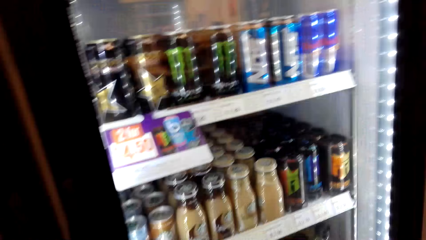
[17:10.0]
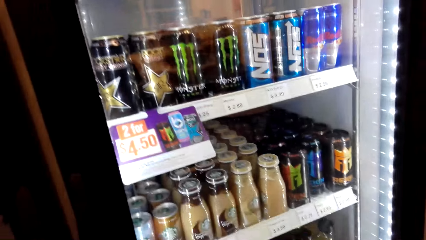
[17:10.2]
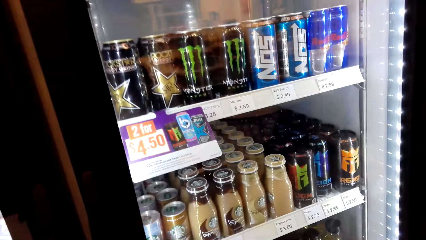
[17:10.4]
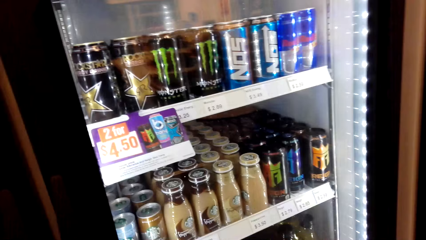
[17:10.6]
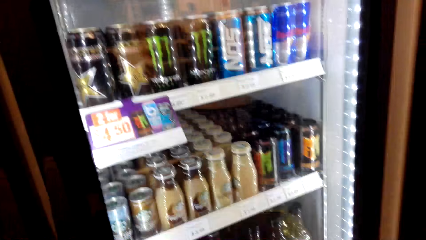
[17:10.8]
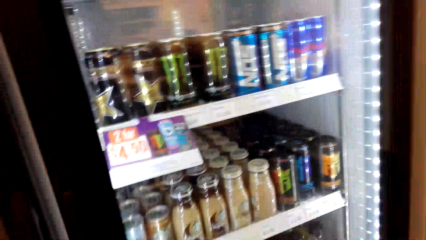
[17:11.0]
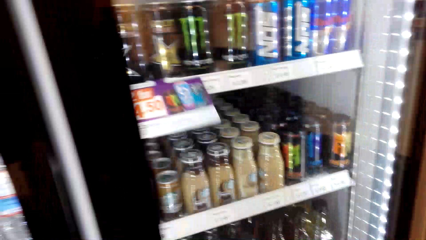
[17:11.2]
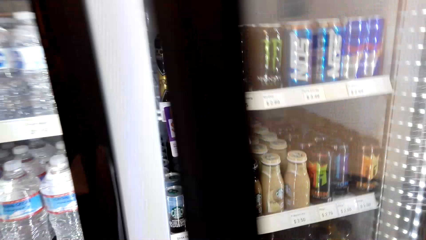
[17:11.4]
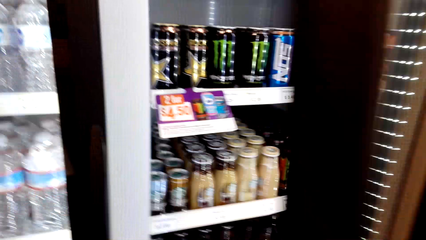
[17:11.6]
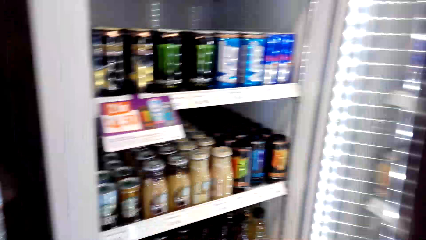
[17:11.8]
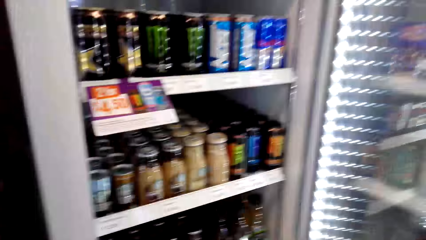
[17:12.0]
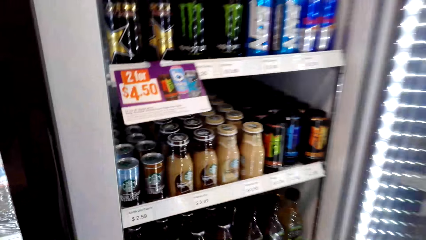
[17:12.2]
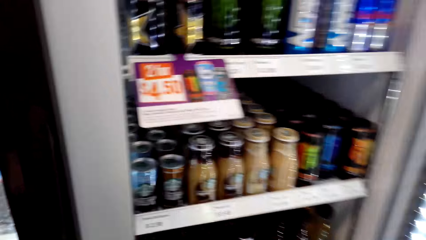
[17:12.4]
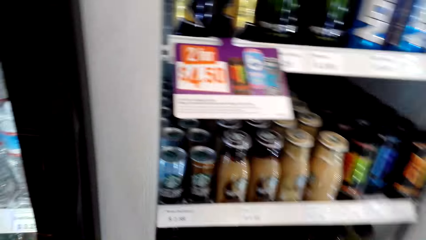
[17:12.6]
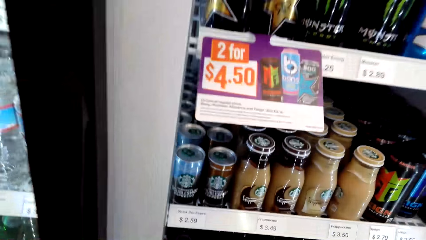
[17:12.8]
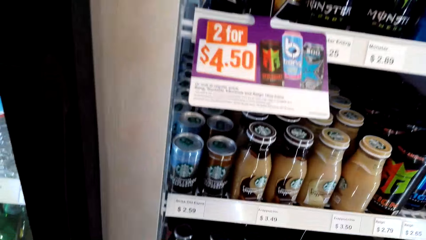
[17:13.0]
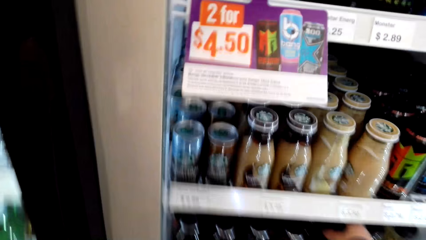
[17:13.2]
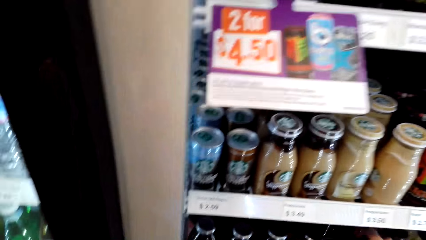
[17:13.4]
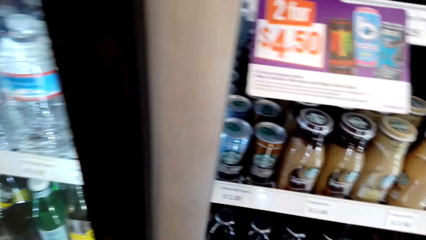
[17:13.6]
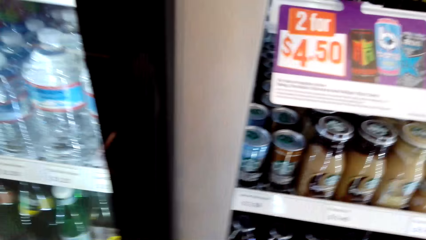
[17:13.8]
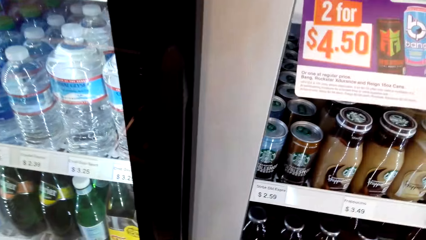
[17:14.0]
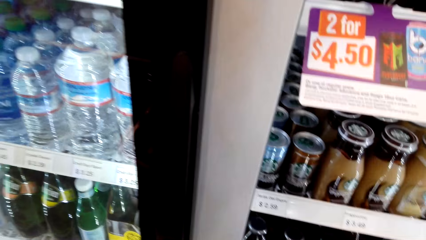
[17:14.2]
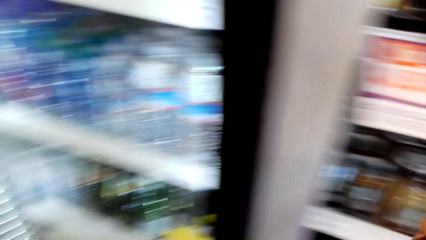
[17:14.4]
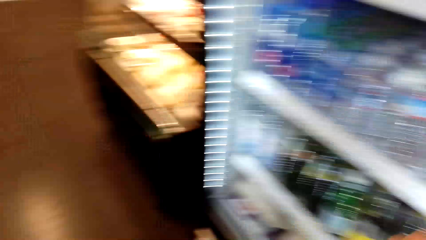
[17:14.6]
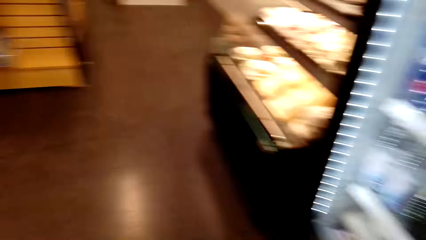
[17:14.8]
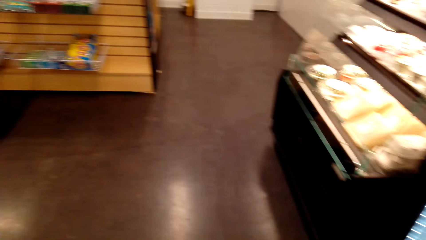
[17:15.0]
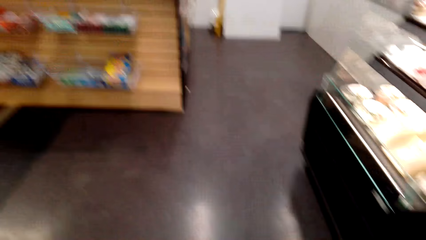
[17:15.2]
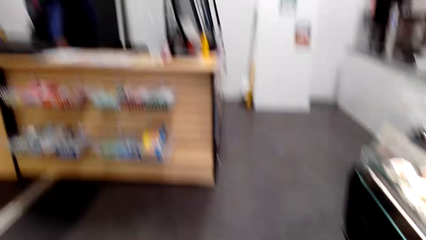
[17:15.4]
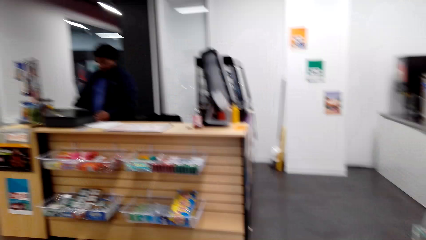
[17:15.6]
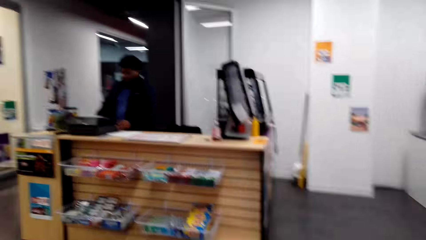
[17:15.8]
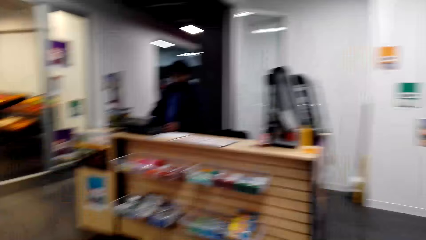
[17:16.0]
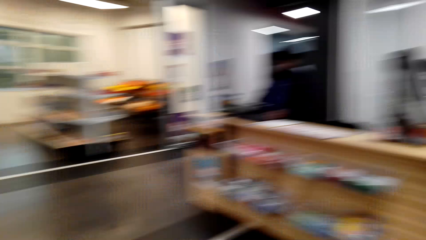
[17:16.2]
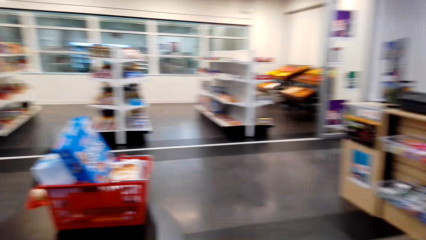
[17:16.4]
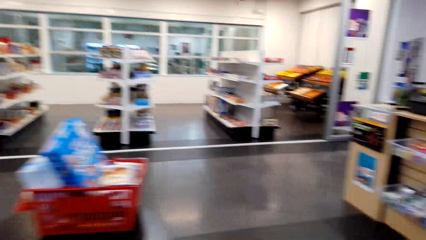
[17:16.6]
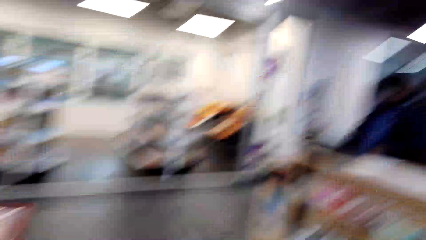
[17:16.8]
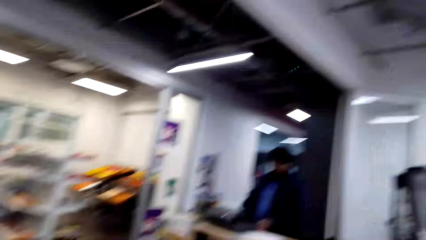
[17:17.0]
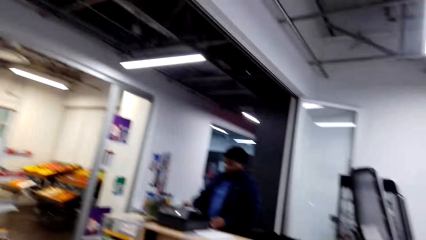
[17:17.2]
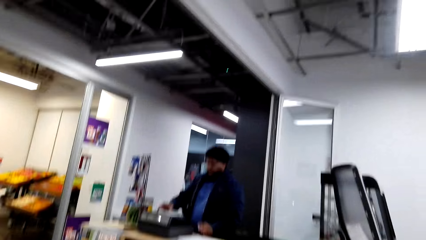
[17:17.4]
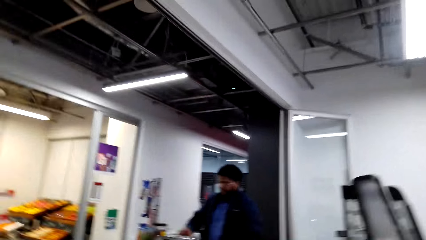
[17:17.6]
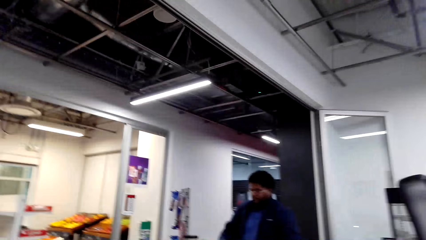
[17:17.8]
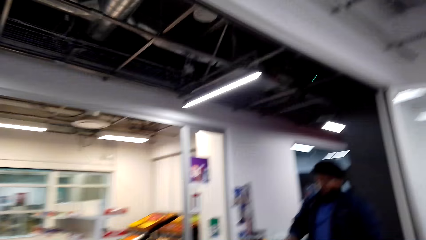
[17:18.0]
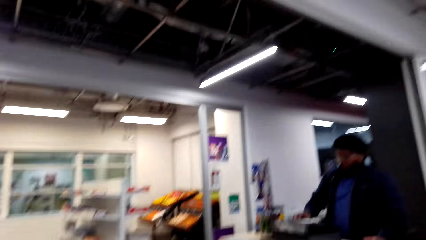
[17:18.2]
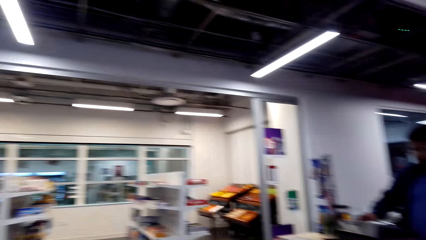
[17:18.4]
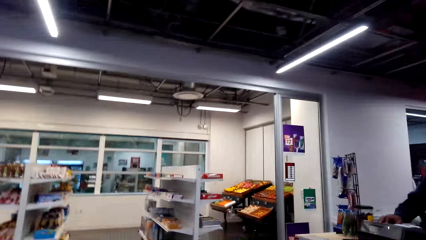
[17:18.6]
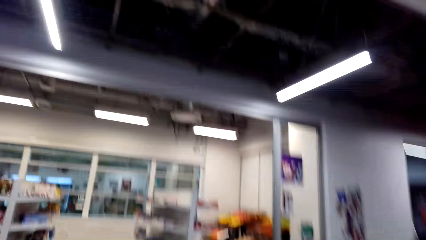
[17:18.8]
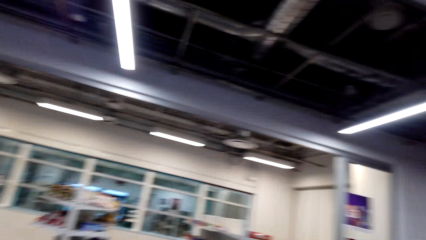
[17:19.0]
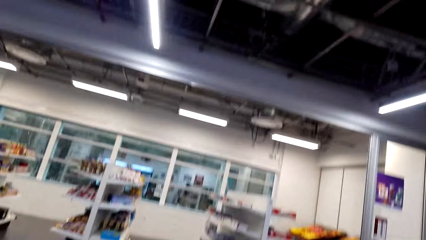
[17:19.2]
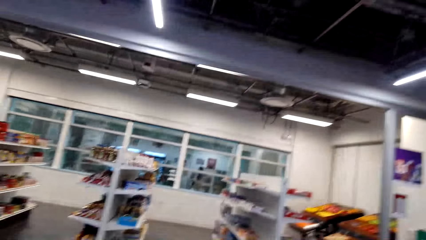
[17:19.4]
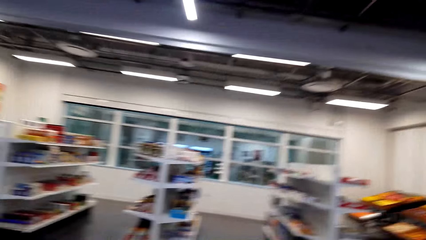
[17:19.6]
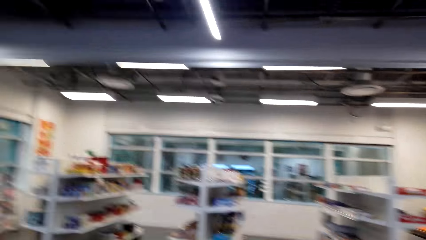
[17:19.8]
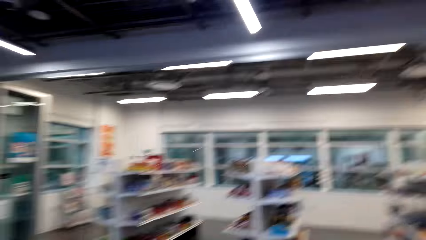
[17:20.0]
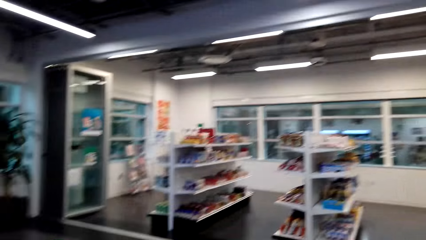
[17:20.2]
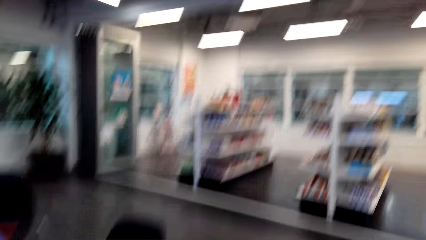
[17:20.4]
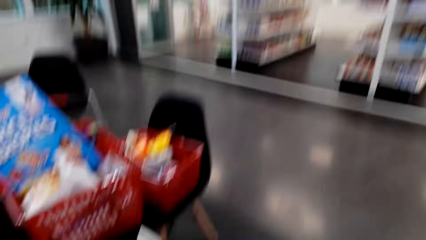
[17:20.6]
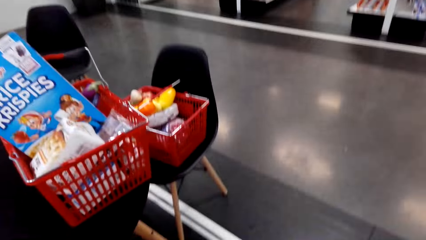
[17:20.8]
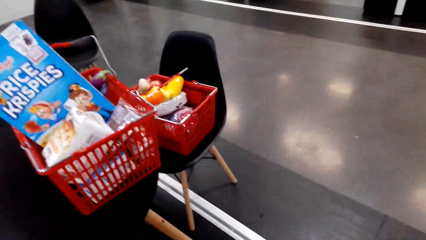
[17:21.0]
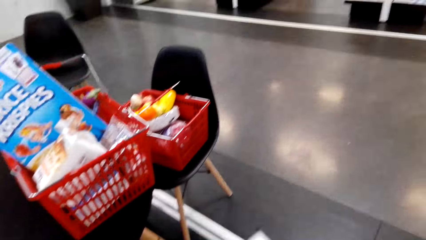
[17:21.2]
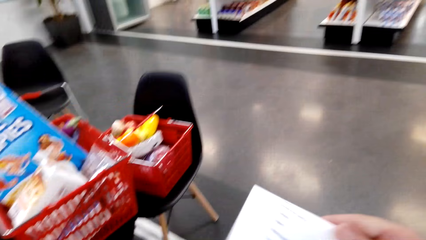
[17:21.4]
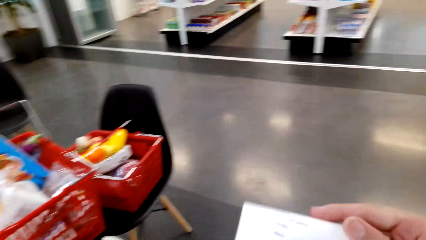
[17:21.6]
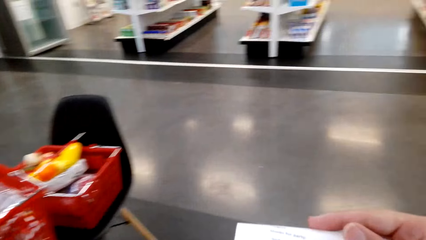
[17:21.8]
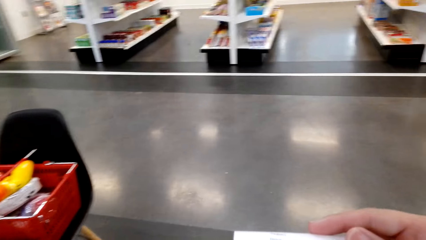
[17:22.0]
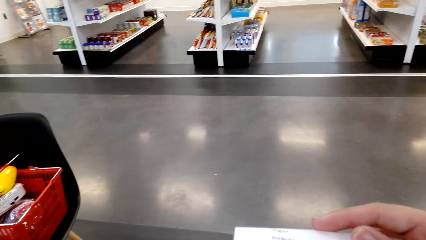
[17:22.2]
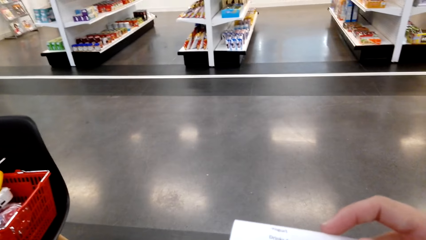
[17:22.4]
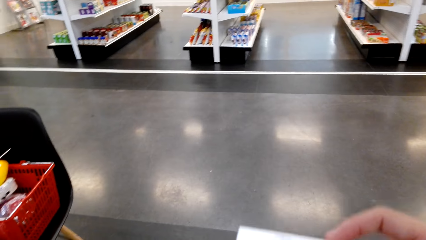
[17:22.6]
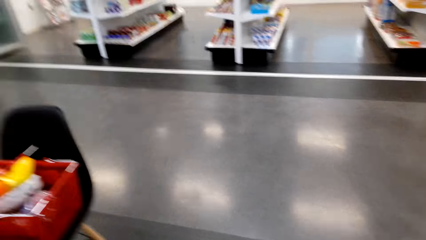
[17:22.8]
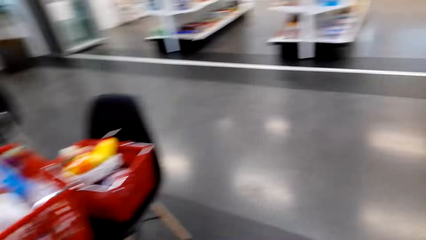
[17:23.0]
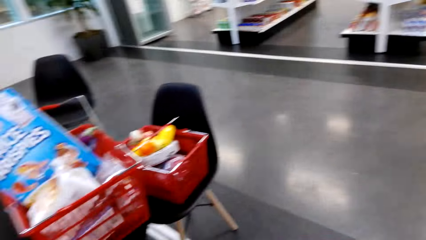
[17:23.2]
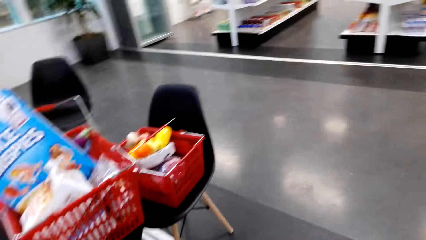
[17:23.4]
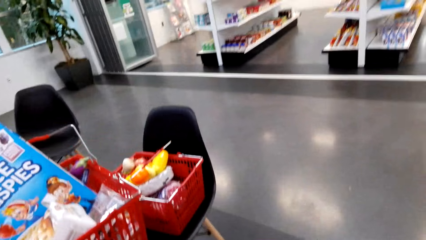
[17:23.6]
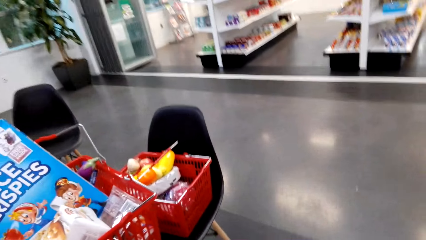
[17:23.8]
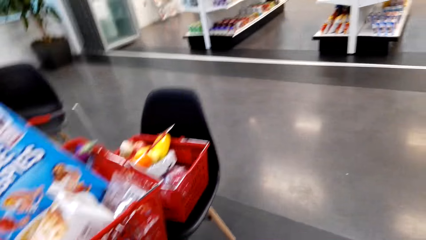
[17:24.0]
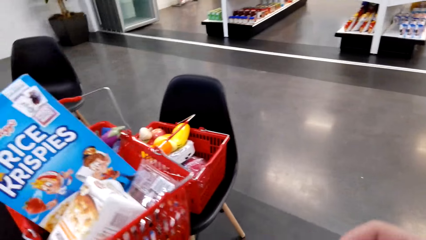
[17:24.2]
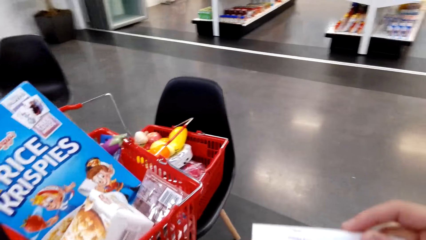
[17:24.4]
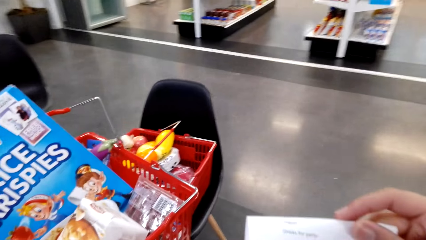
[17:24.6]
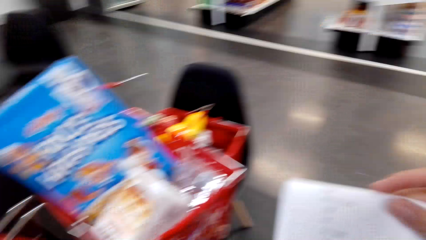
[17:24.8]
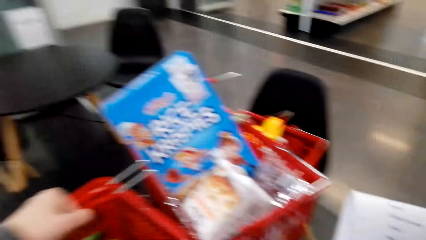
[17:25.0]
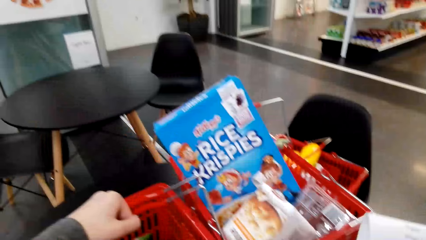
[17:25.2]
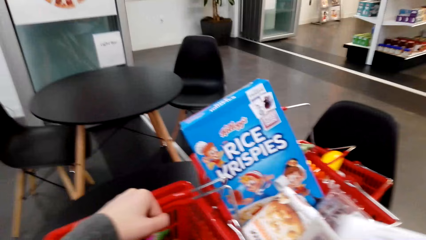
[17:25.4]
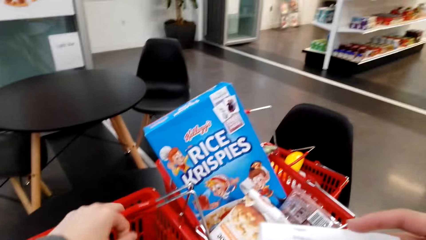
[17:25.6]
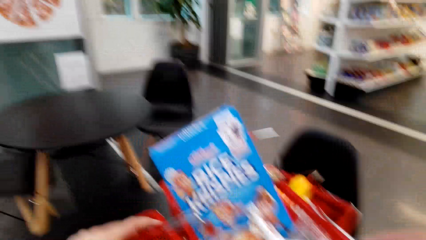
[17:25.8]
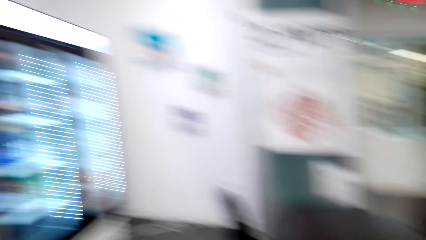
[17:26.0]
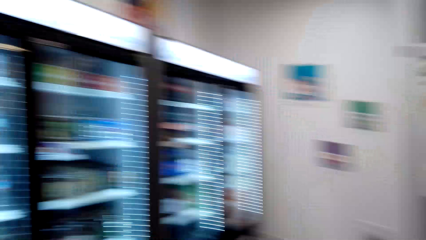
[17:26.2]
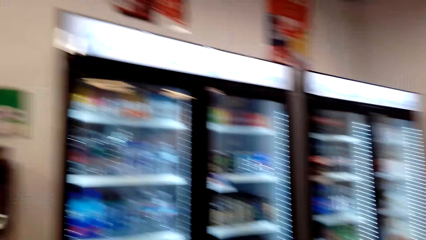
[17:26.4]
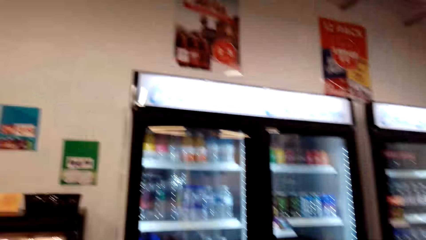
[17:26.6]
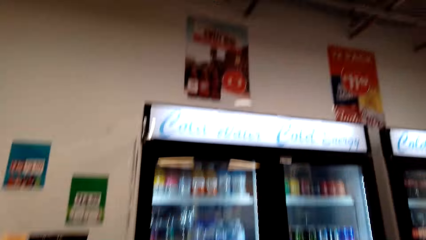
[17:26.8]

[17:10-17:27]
The camera wearer opens the fridge door. They look at the refrigerator. They look at the drinks in the refrigerator. They walk in the supermarket. They close the refrigerator. They talk with a cashier and look at the cashier. The camera wearer looks around and walks. They read the paper. They place the shopping basket on the table. They look at the shopping. They walk in the supermarket.
